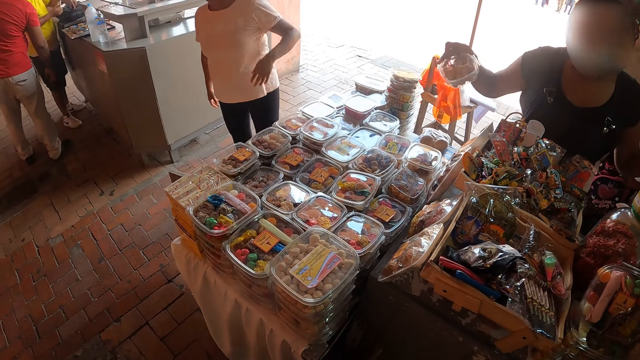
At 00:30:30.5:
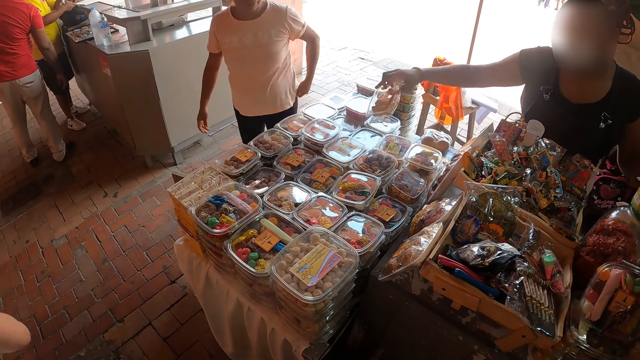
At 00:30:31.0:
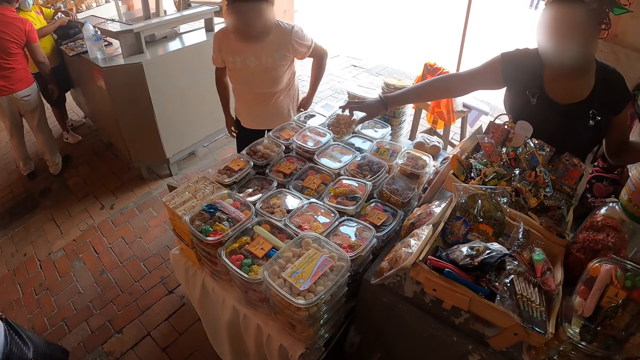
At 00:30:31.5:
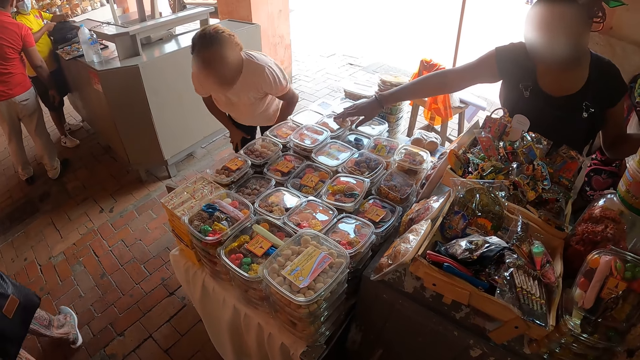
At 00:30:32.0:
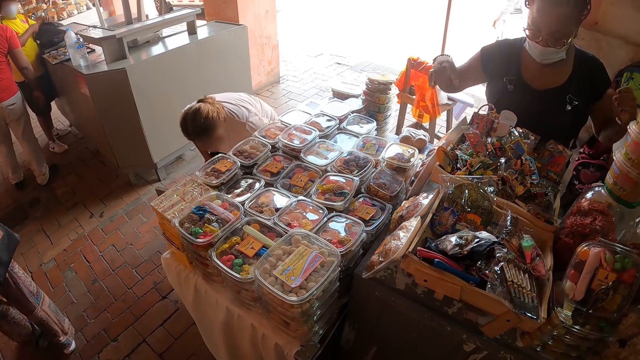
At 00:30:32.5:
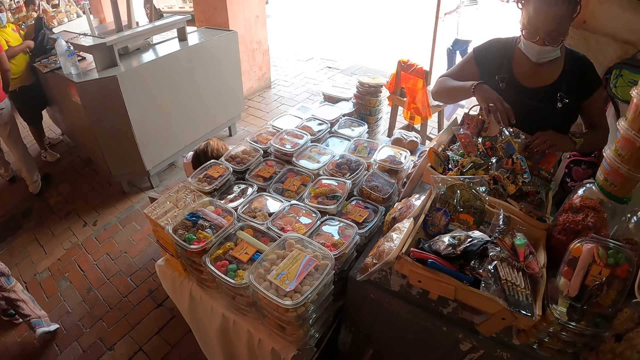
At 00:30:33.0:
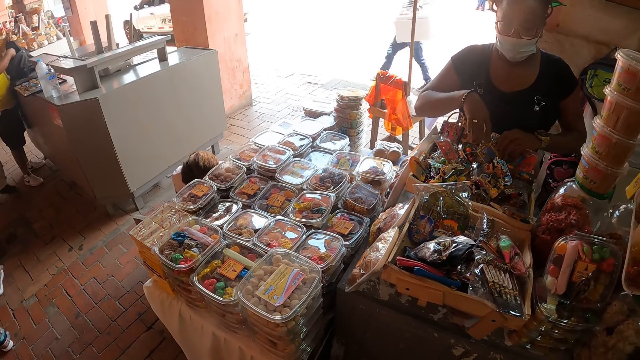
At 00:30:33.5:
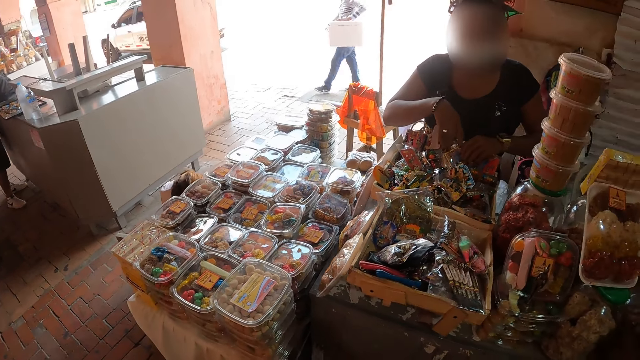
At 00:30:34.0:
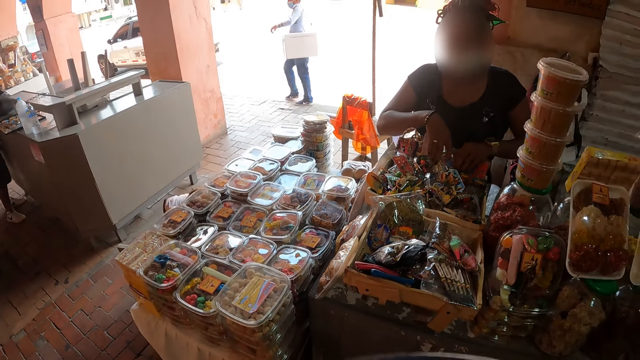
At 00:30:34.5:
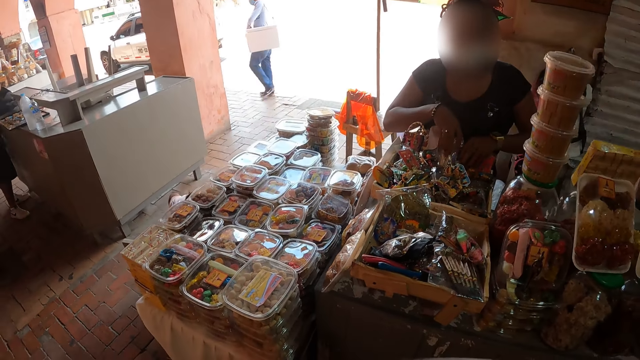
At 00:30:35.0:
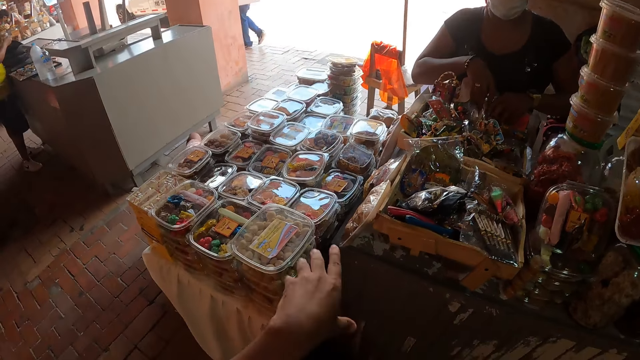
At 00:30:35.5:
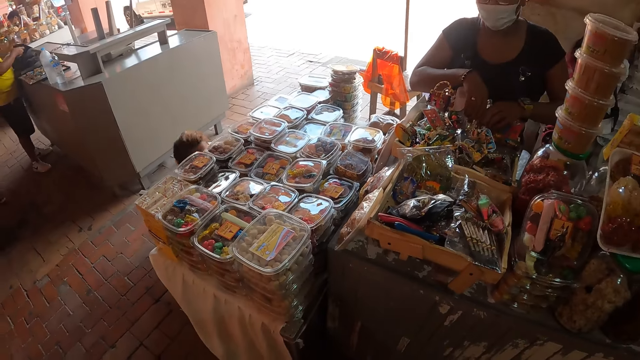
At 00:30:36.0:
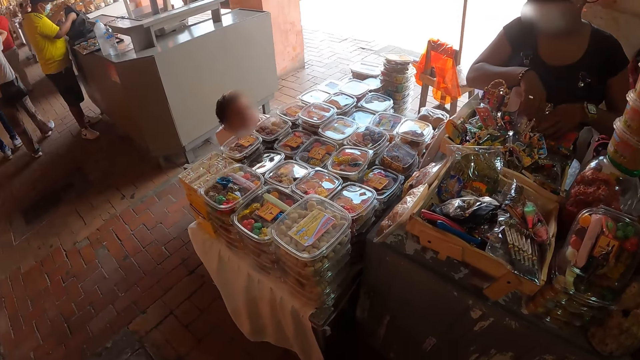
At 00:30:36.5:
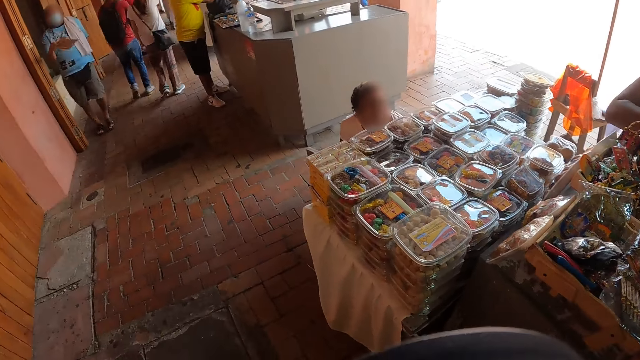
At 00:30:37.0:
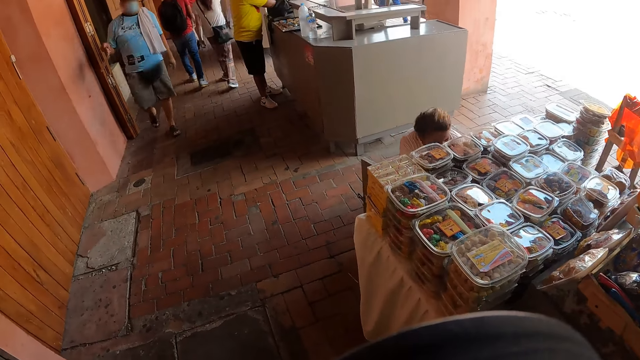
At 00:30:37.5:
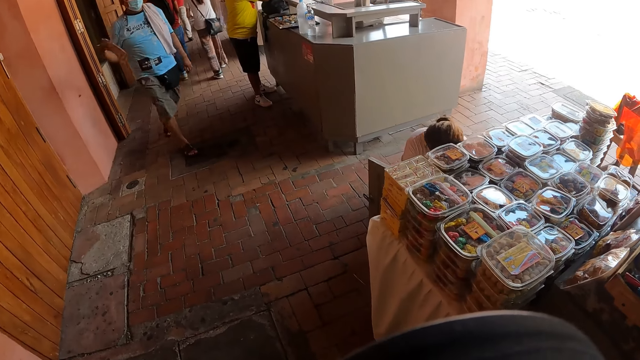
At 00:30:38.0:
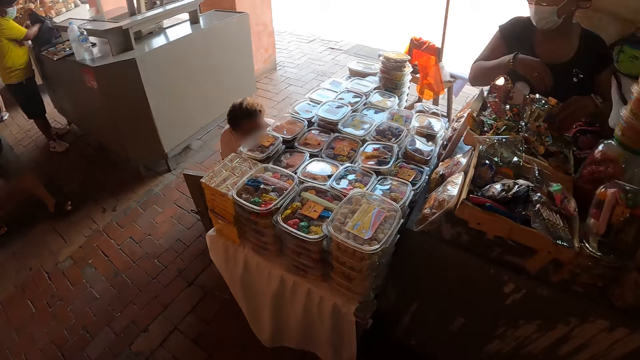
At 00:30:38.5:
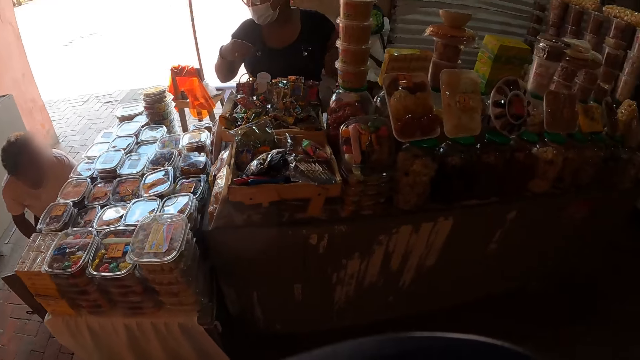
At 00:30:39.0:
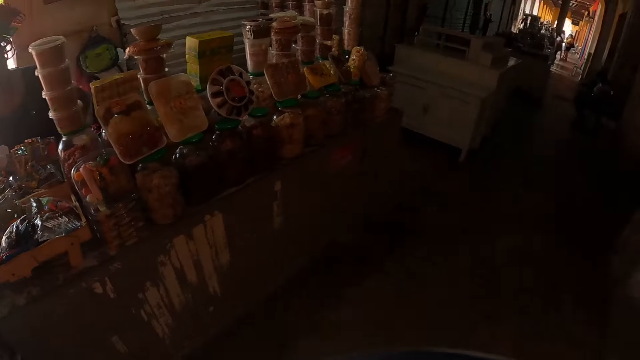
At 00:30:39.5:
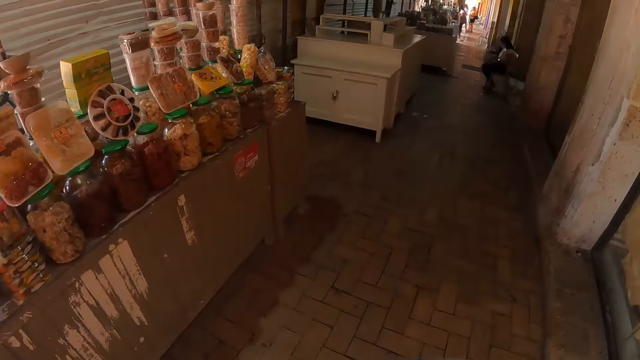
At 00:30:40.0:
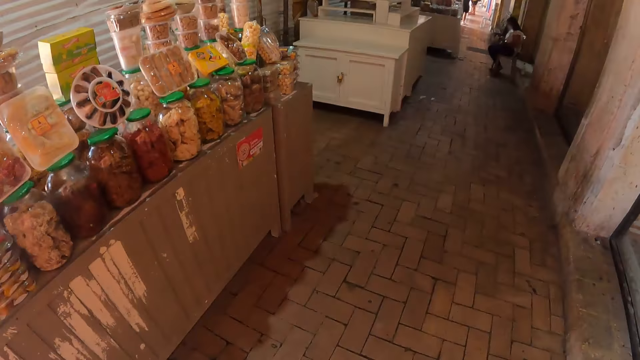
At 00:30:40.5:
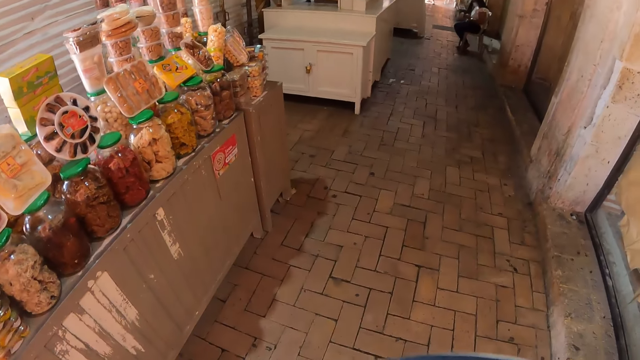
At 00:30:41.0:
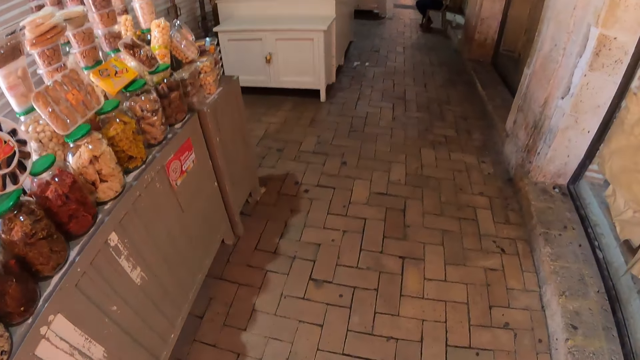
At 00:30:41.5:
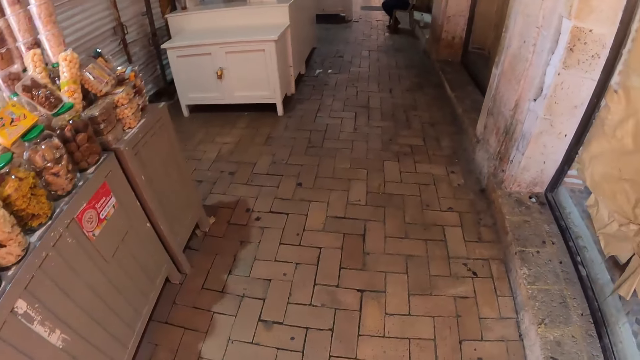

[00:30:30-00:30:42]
The camera wearer looks around.

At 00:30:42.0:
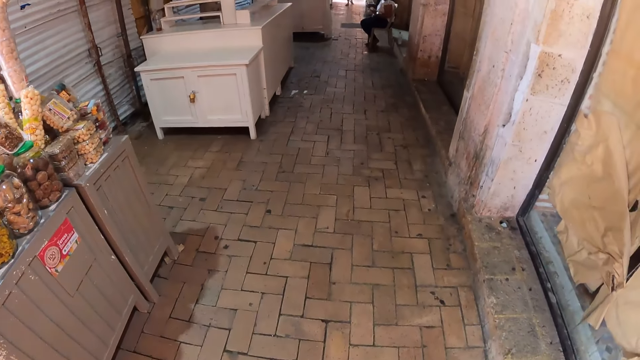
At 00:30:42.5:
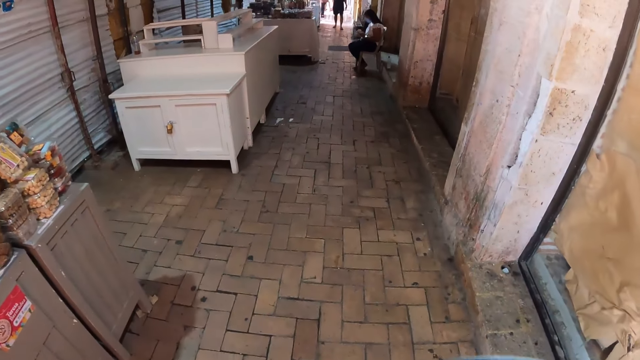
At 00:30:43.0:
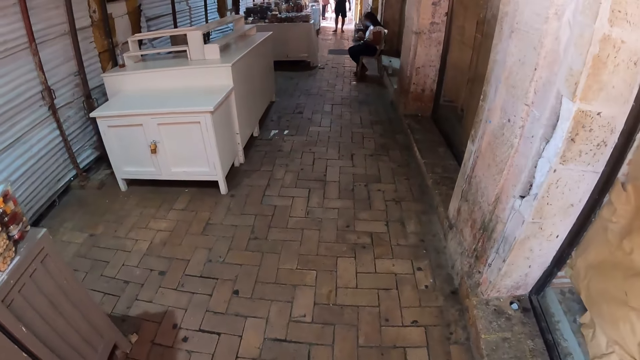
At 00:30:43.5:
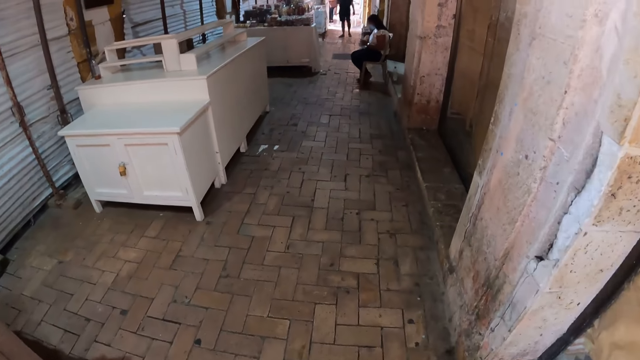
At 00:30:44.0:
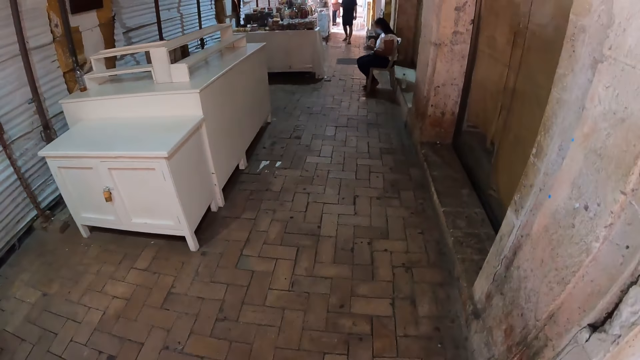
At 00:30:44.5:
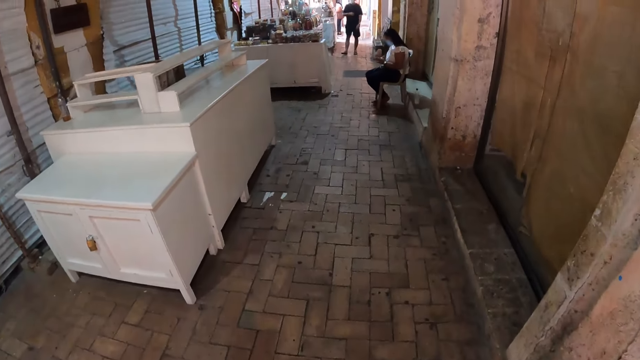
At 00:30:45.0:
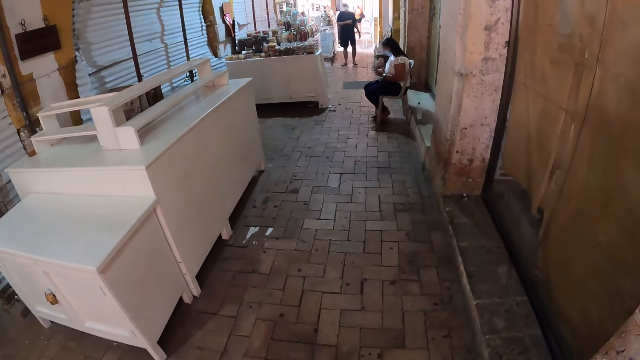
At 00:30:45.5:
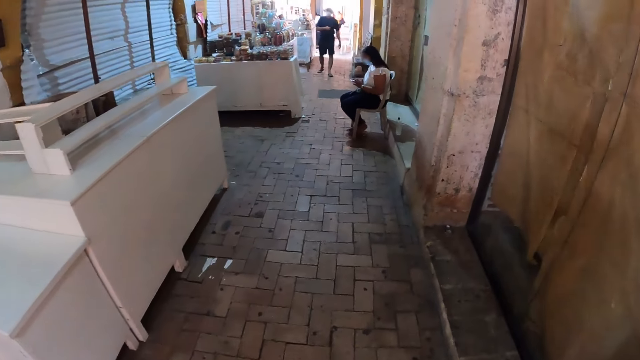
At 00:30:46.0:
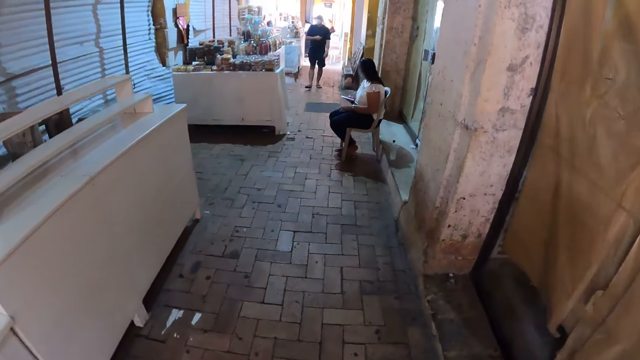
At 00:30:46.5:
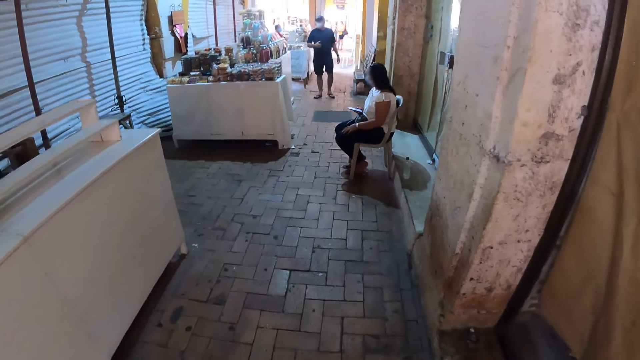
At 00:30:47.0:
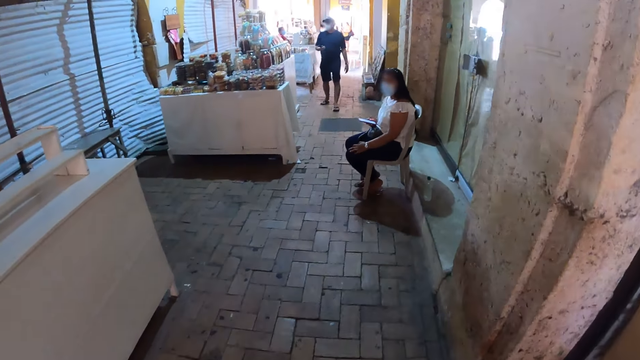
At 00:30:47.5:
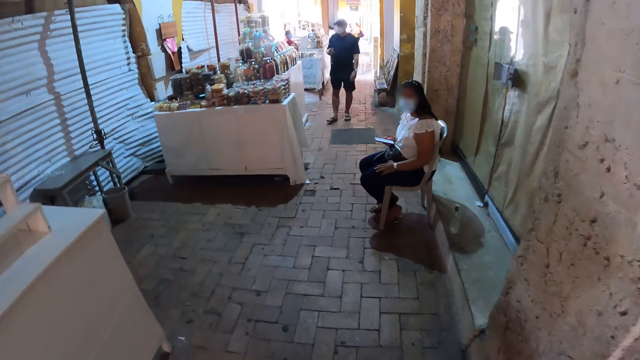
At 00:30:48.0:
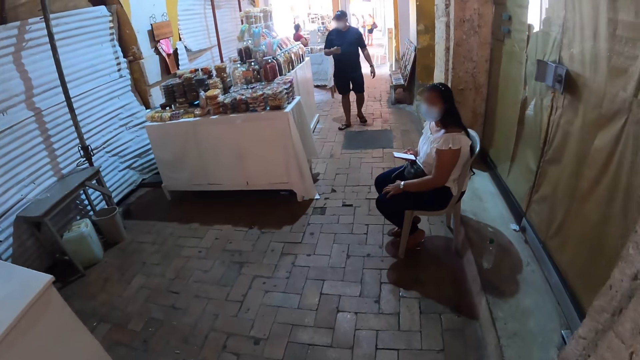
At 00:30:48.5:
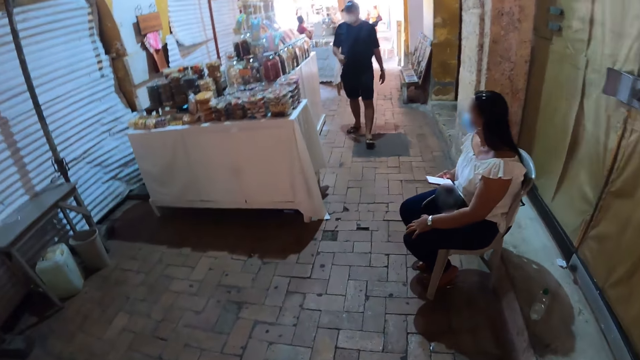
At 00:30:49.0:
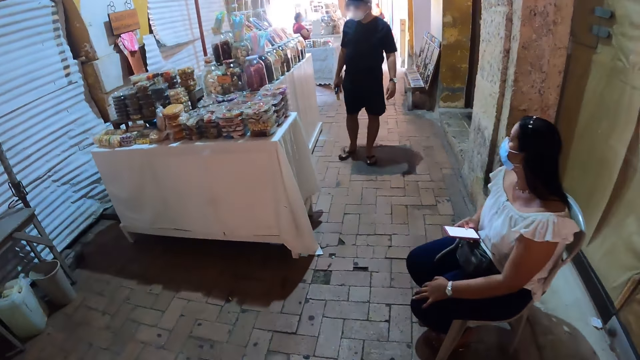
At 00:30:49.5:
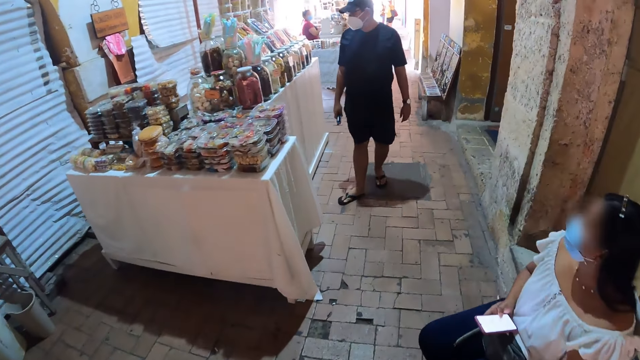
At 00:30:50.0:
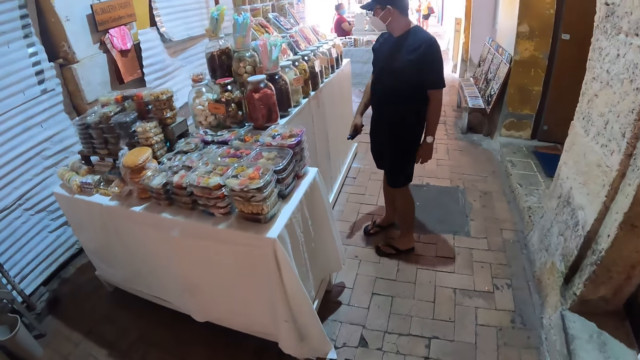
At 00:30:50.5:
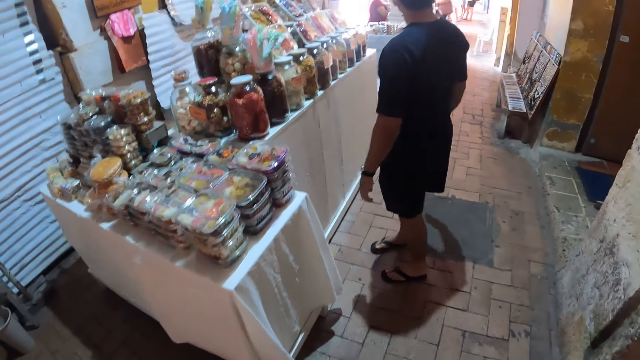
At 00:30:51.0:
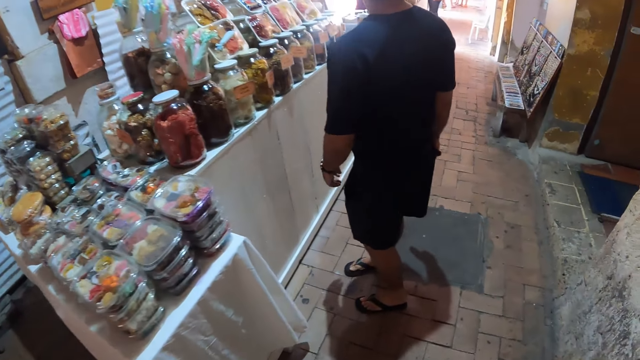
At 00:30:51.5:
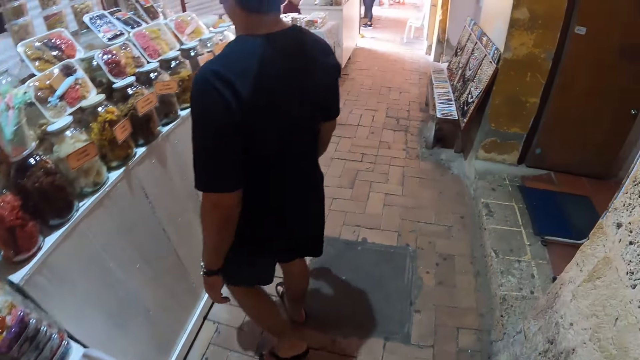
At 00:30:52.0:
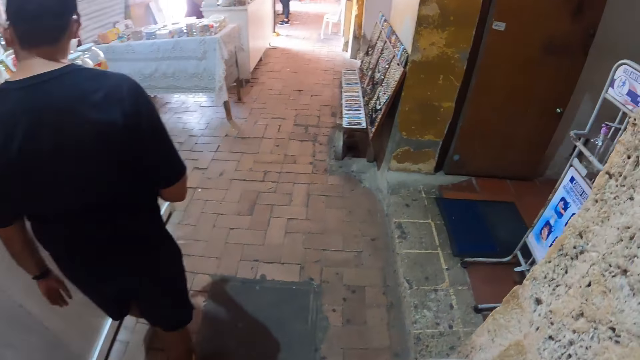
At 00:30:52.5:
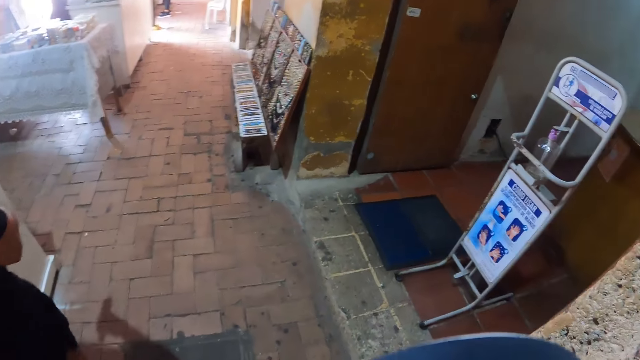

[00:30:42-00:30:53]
The camera wearer walks in the vendor corridor.
